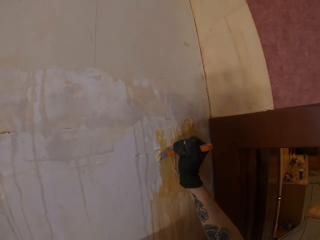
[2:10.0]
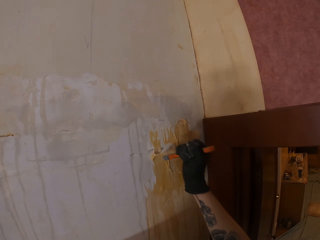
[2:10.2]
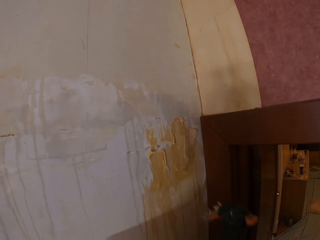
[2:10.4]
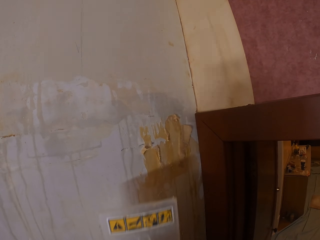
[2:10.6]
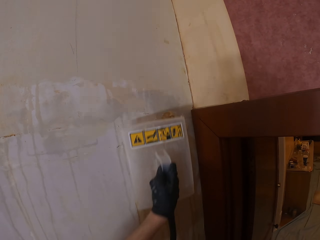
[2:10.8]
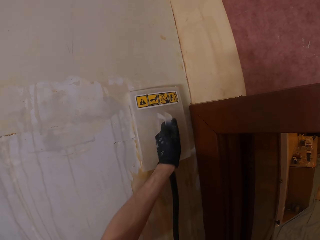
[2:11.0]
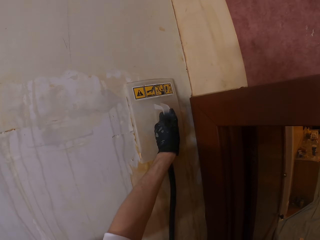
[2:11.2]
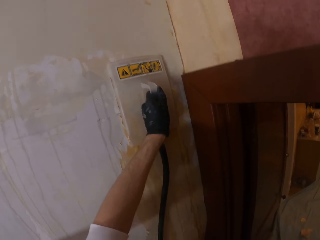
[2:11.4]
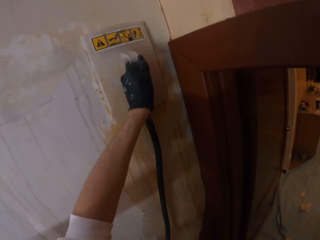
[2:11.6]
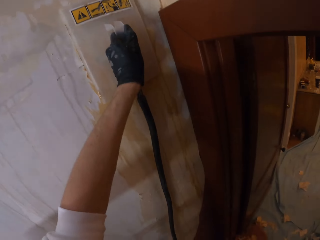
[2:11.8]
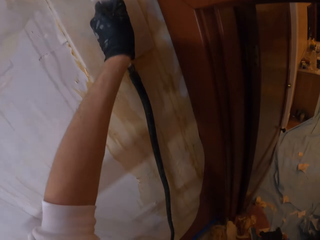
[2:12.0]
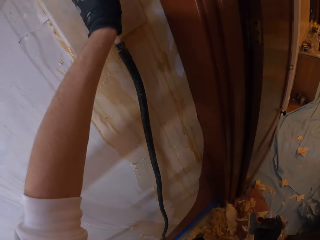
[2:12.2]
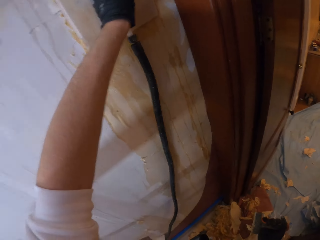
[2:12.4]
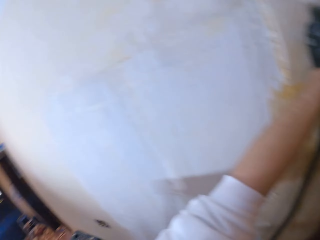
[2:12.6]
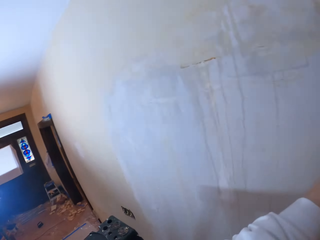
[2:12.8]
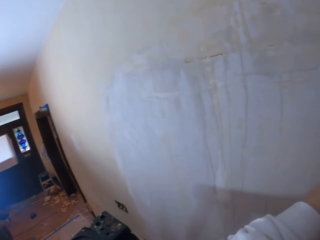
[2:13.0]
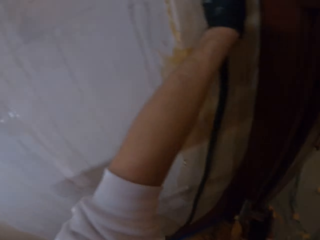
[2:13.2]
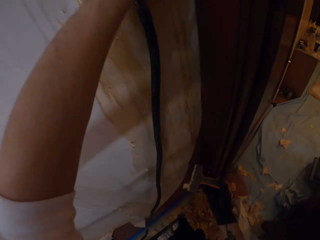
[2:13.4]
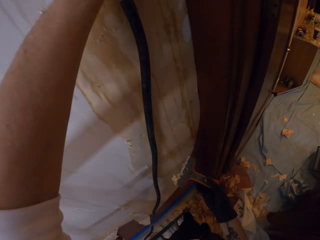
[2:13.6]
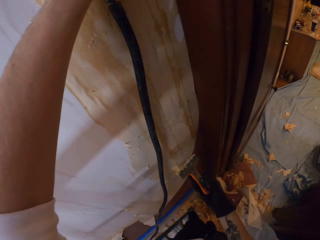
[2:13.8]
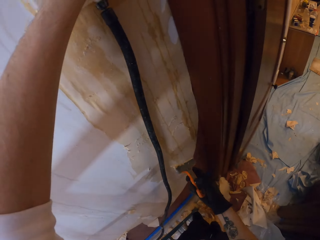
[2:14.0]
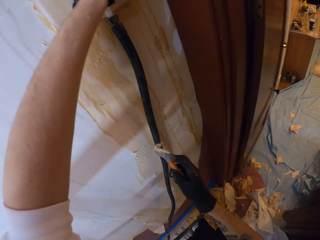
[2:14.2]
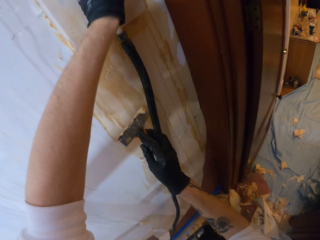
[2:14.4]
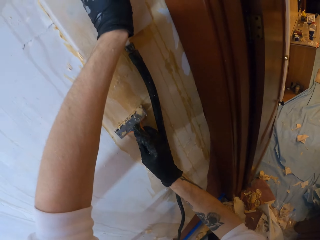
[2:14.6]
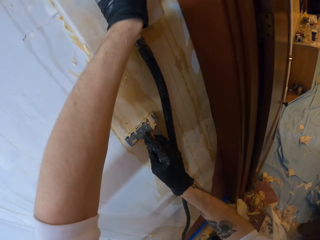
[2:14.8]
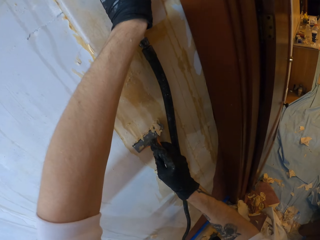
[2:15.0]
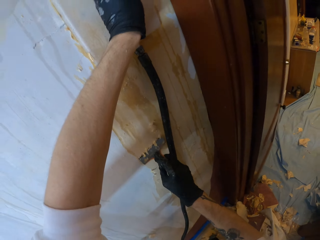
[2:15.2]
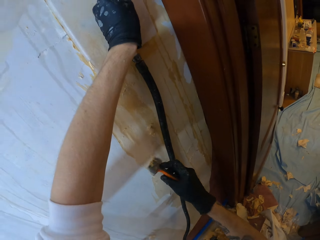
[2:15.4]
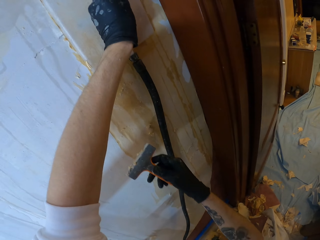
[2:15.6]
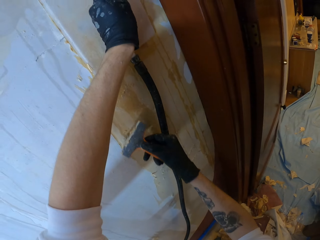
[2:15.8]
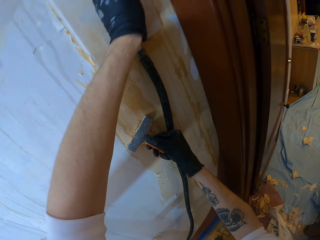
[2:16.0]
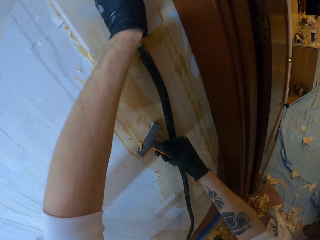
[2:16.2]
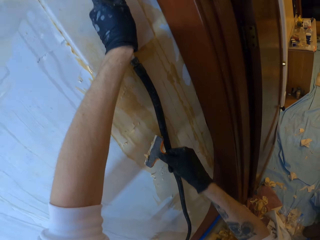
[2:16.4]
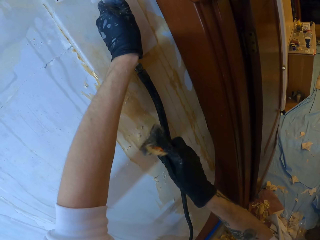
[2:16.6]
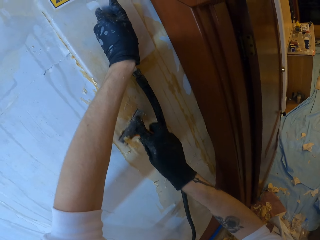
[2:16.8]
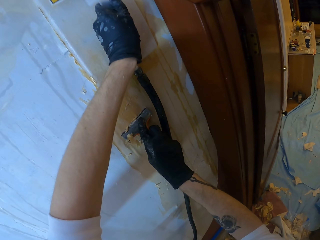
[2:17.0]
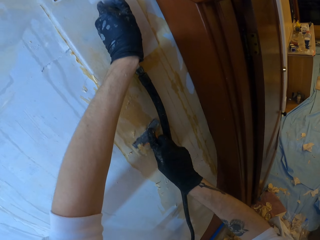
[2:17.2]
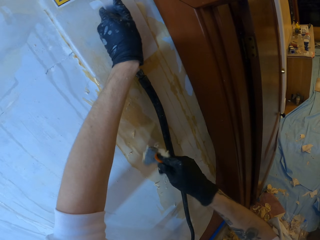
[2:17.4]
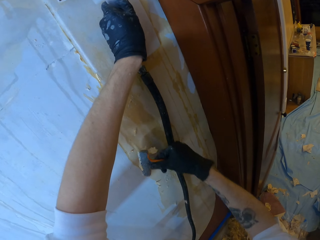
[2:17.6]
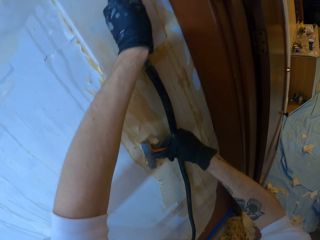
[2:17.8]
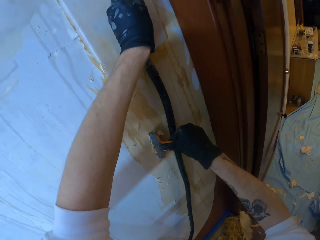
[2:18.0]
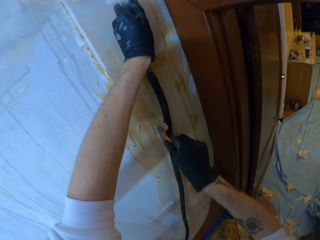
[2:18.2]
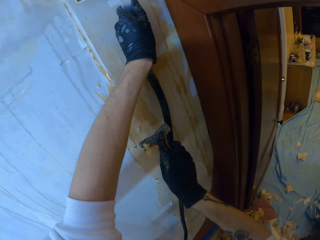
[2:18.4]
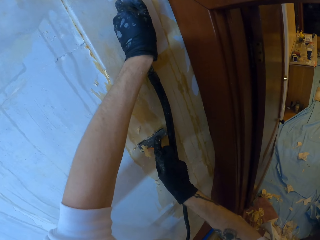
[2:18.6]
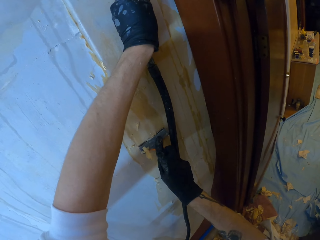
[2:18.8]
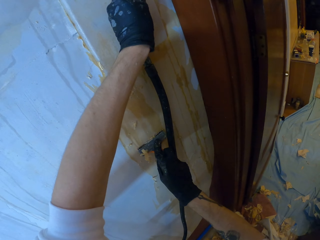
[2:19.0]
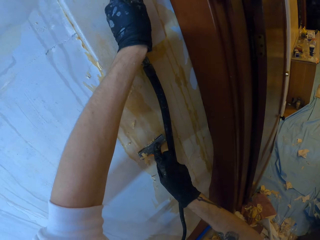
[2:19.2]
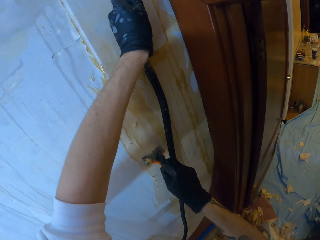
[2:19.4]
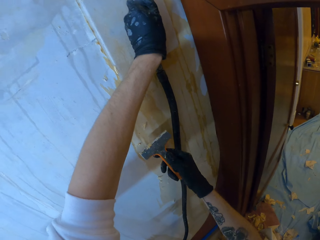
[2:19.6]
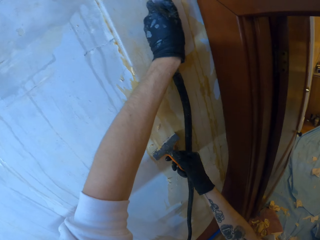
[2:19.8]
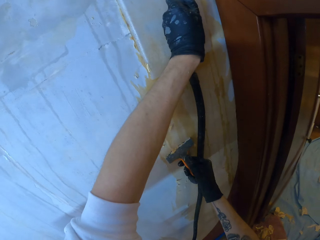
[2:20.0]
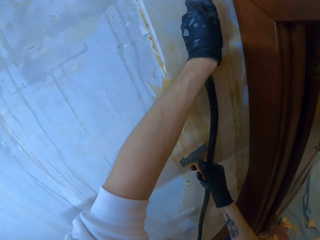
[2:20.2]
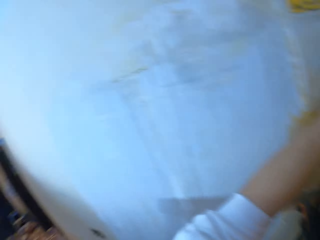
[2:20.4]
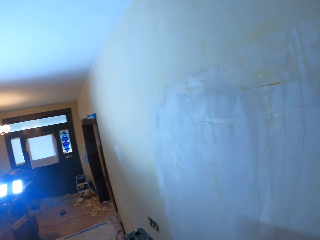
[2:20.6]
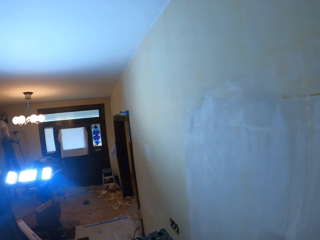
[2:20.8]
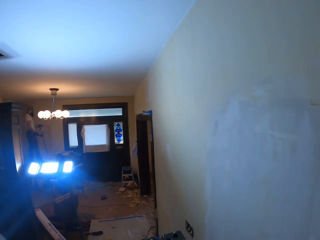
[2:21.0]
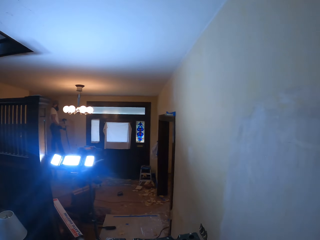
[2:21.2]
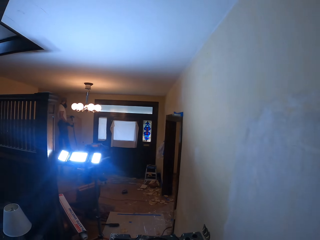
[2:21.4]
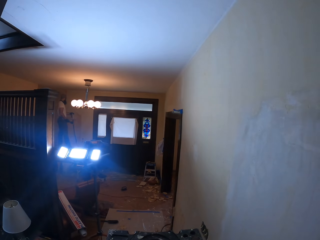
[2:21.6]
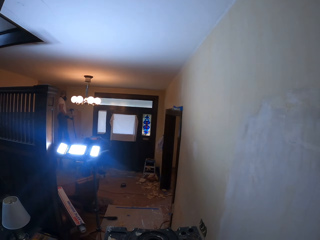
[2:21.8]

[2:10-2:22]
The camera wearer holds a steamer against the wall. They scrape a wallpaper with a scraper.

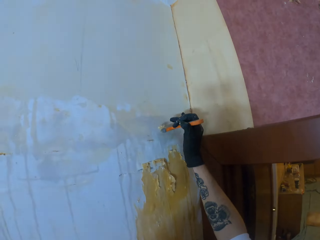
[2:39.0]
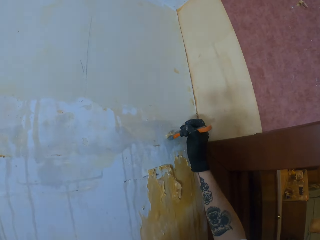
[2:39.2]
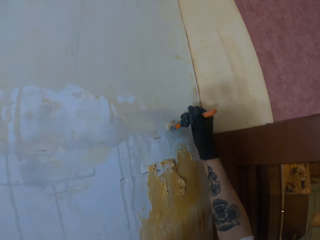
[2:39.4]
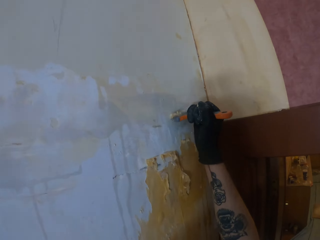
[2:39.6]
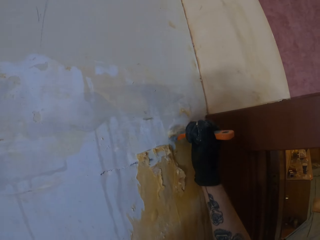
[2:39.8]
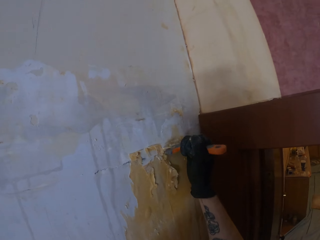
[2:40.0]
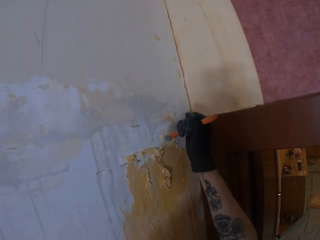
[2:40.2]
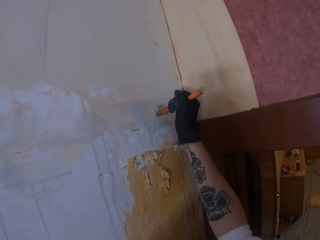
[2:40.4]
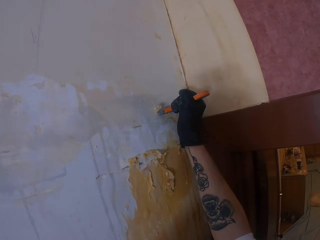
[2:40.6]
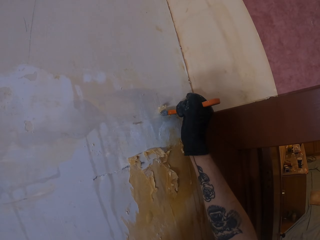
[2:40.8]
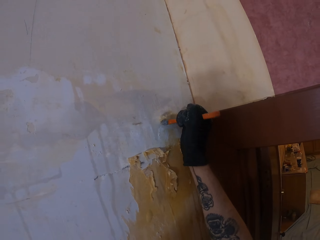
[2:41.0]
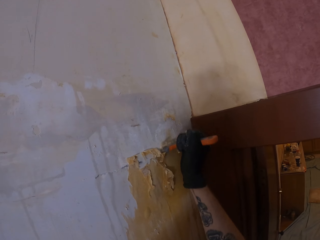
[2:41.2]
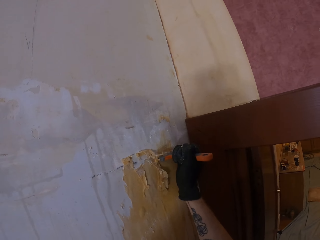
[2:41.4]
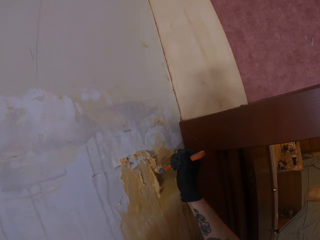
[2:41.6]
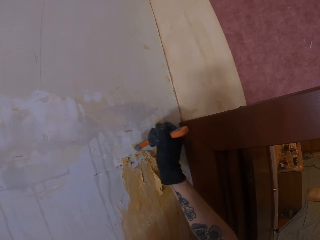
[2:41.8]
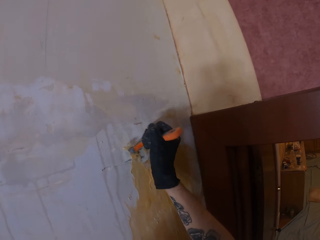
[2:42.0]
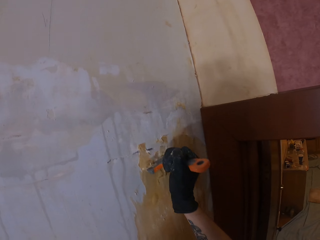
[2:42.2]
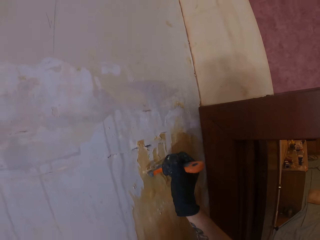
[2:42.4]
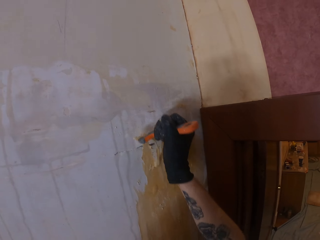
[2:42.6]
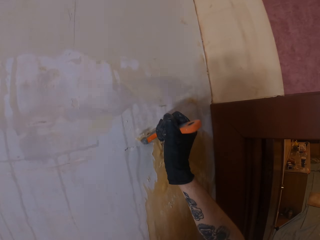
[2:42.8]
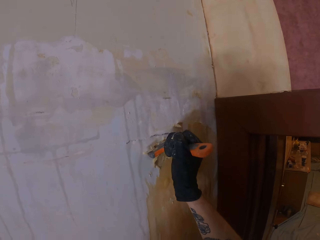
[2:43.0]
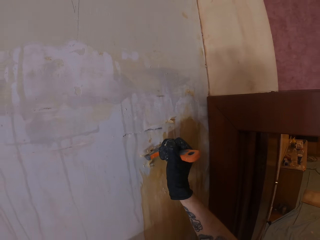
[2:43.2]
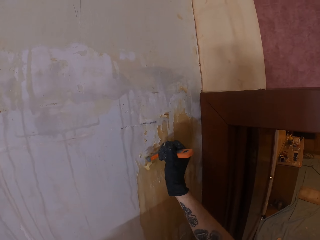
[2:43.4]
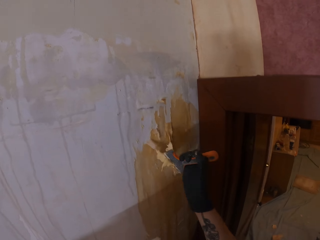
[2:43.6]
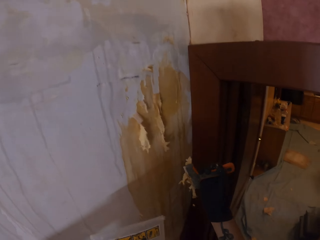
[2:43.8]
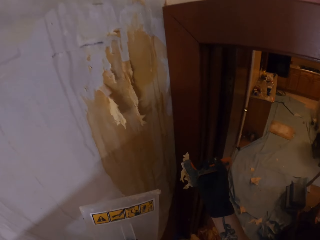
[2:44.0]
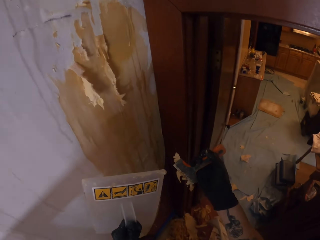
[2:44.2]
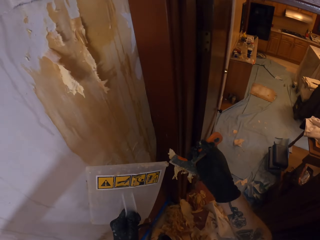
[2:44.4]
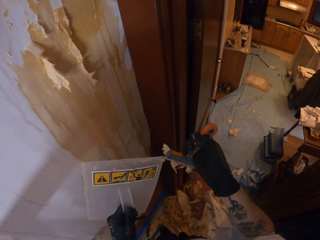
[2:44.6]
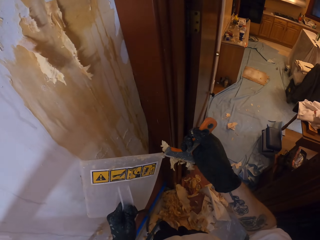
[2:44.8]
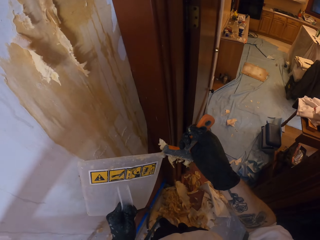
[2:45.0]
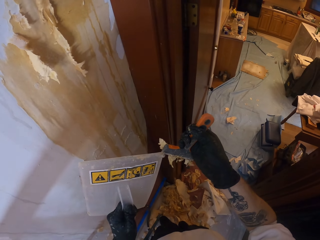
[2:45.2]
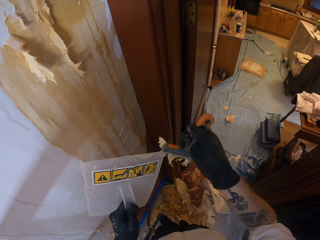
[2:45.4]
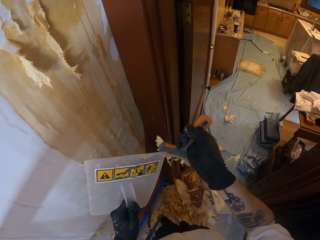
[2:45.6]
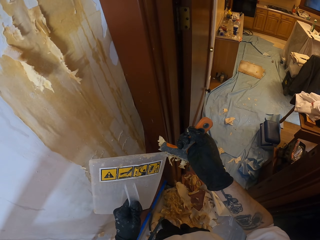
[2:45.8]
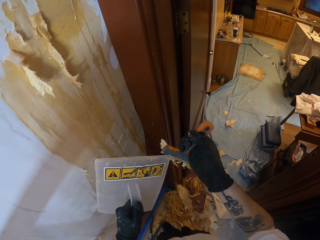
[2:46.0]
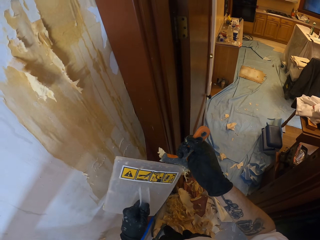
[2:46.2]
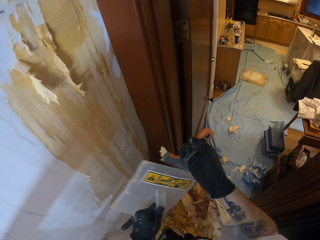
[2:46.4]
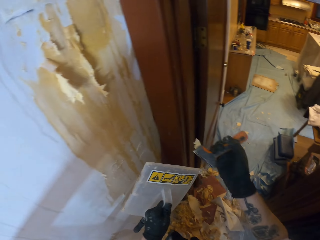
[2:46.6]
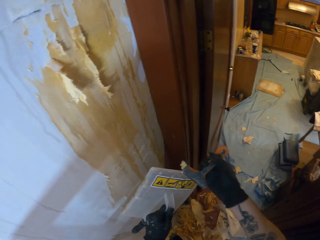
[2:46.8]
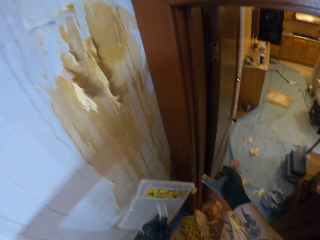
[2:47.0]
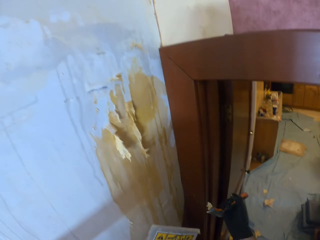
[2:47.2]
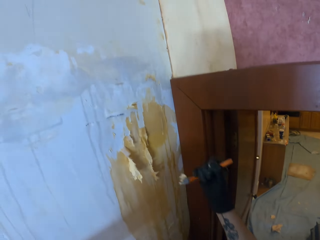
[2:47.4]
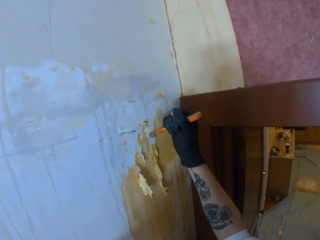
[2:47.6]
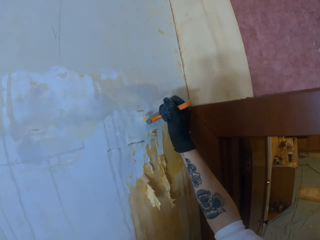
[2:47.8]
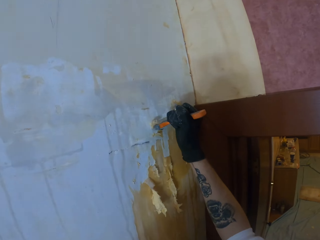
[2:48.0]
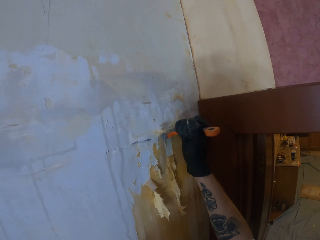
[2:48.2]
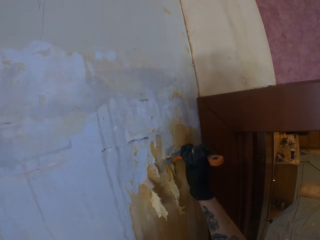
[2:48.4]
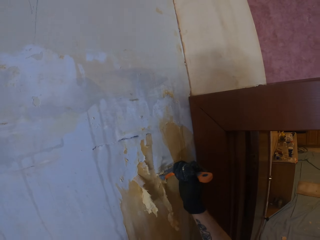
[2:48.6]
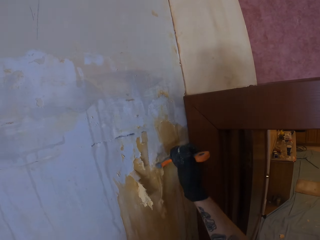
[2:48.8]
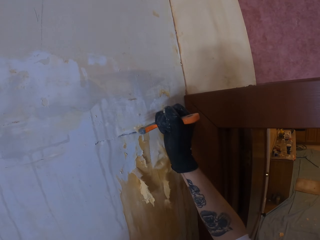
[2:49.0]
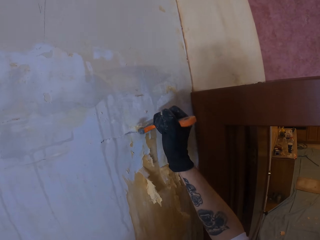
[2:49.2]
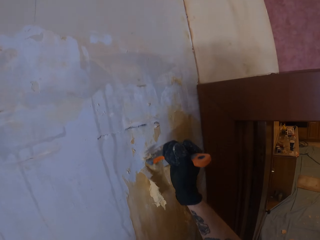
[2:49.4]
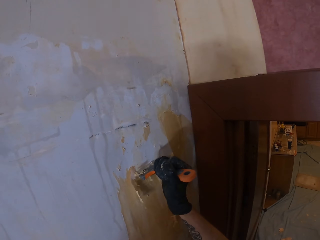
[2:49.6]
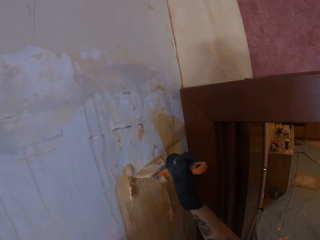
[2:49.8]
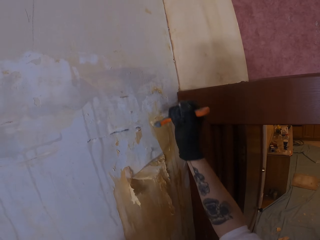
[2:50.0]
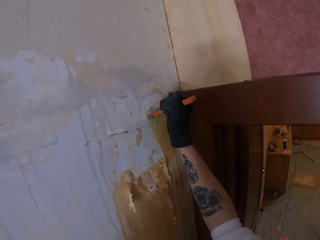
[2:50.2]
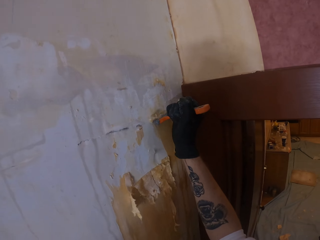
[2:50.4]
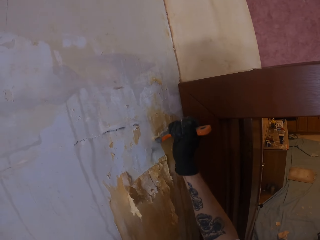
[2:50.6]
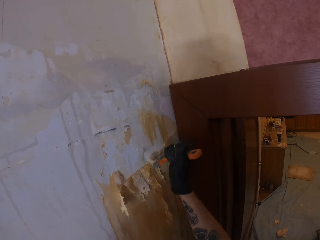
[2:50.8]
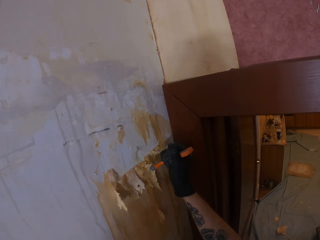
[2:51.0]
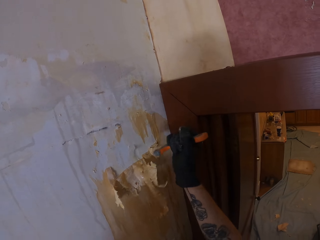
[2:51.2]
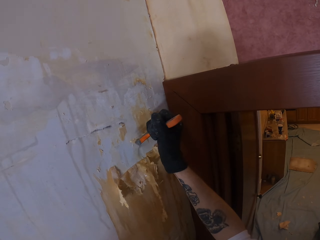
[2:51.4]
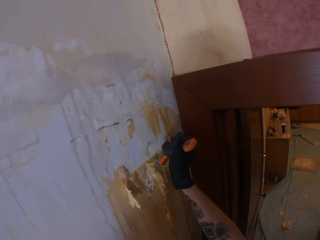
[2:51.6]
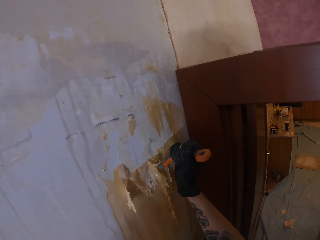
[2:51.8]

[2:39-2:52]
The camera wearer scrapes a wallpaper with a scraper. They remove a stuck paint on the scraper with a steamer. They scrape the wallpaper with the scraper.
